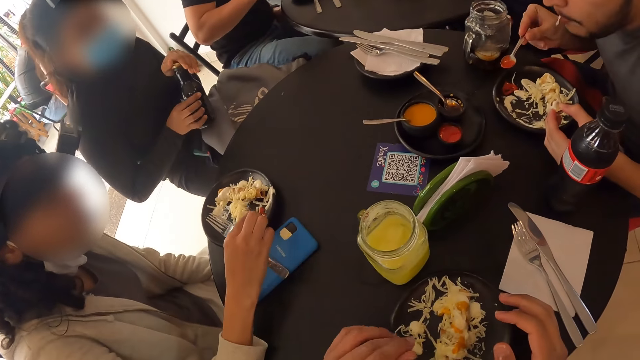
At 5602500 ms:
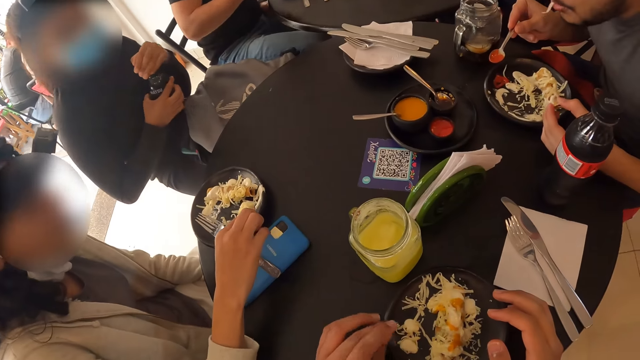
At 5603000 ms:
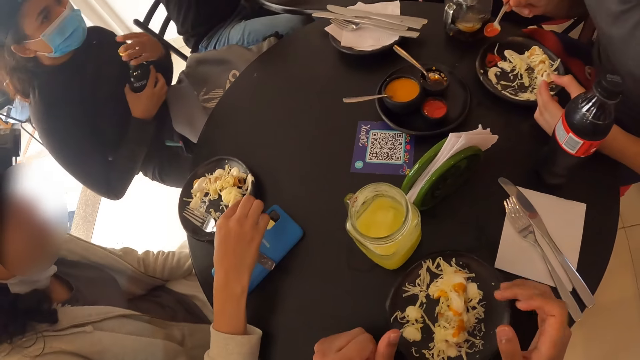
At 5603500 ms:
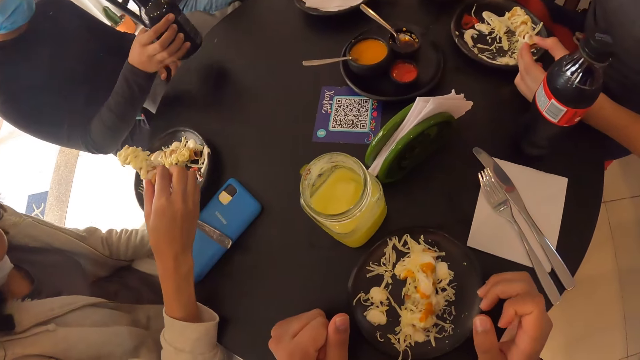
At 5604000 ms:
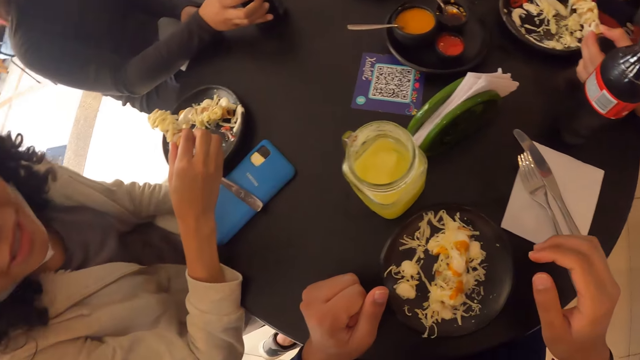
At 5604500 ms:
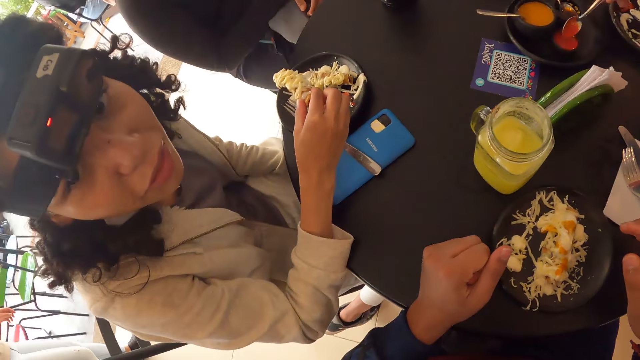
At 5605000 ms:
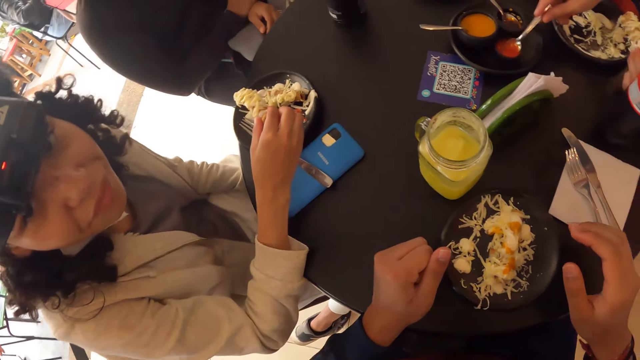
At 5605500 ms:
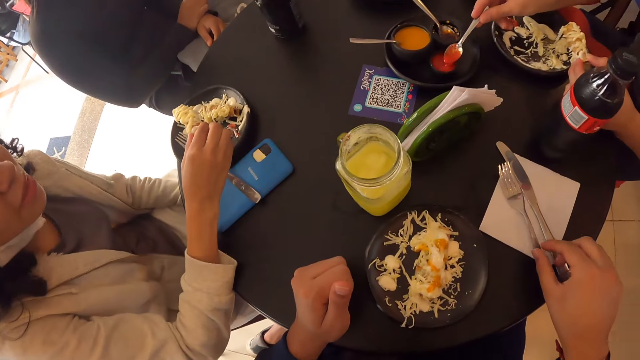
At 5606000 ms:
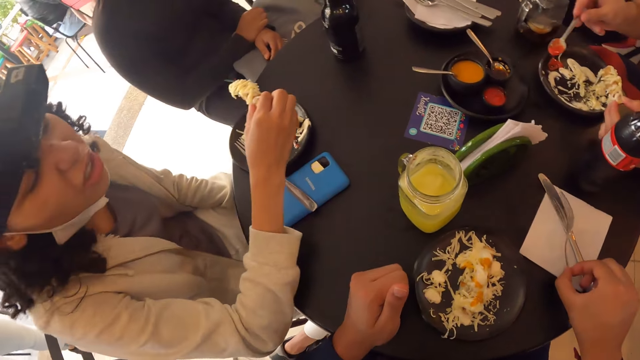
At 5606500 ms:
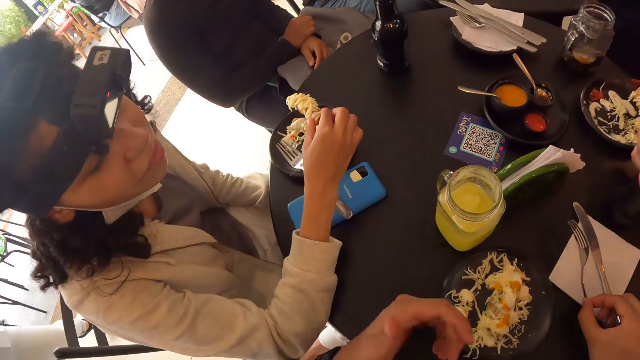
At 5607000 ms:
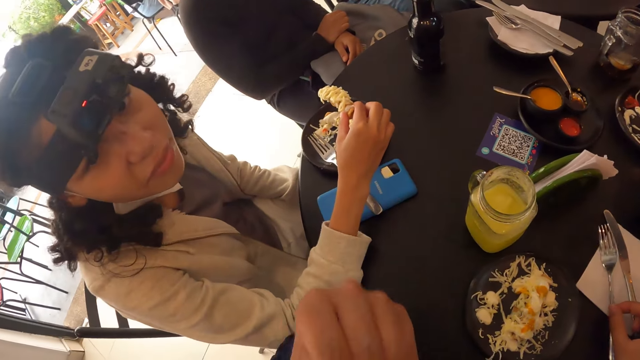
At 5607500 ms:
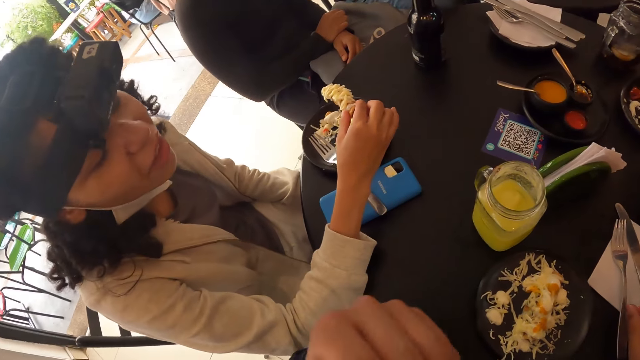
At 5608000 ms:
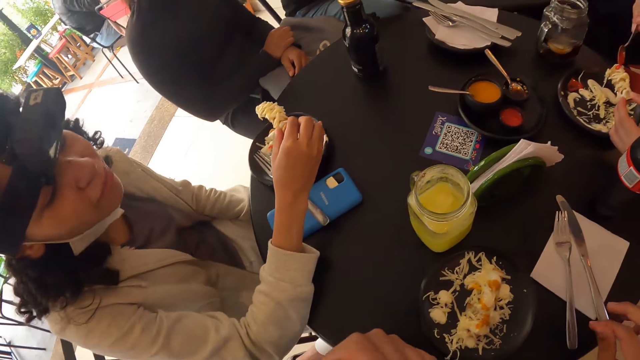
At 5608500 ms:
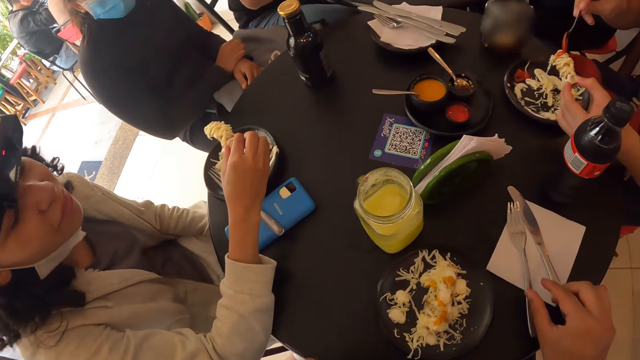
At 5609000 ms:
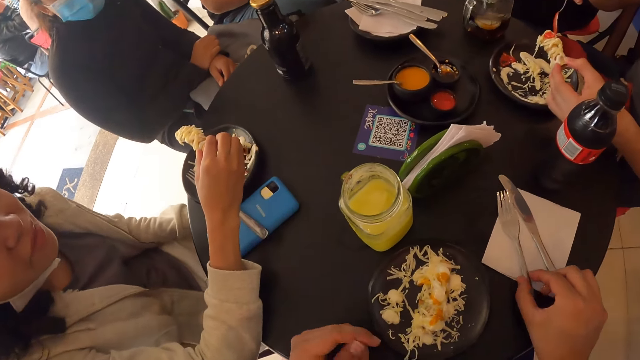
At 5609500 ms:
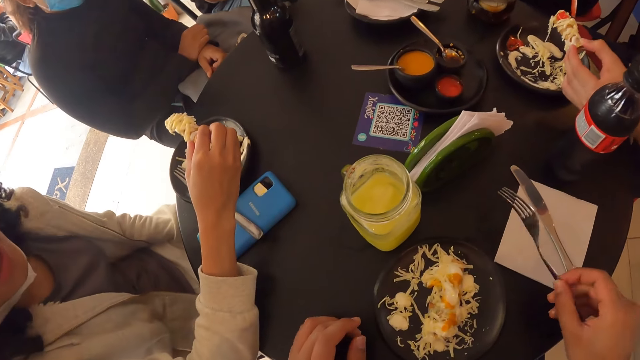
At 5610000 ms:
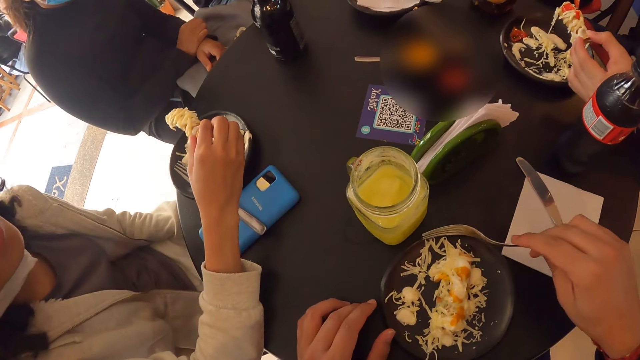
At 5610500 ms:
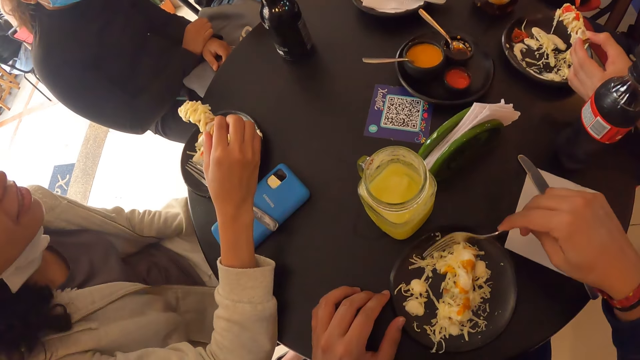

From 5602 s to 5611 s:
A person tightens the bottle. A woman drops the bottle on the table with her right hand. Another person interacts with the camera wearer. A man scoops sauce from the plate of sauce with the spoon in his right hand. The camera wearer adjusts the fork on the serviette paper with his right hand. He holds the fork. He interacts with the other person. The man puts sauce on the sausage with the spoon in his right hand. The camera wearer picks the fork from the serviette paper with his right hand.

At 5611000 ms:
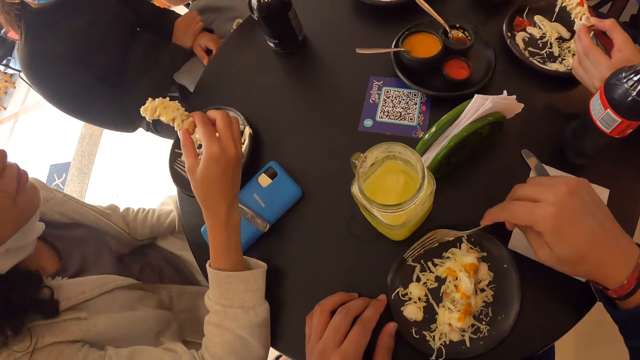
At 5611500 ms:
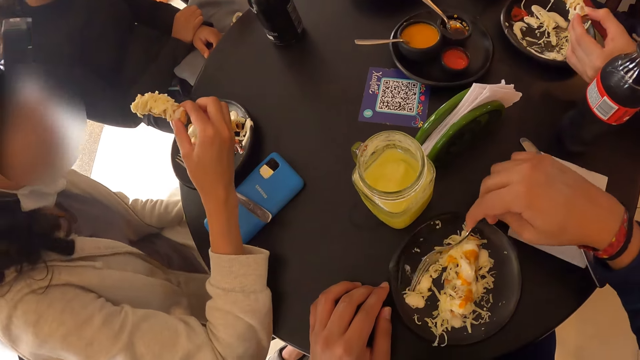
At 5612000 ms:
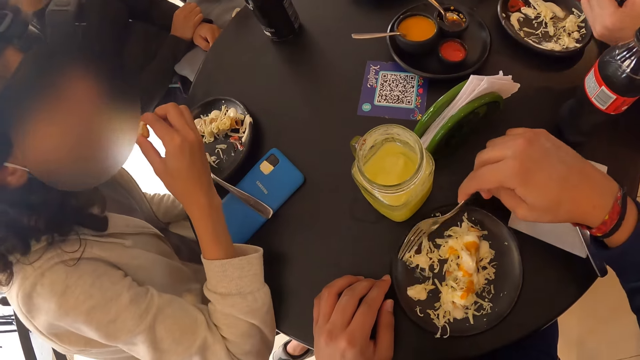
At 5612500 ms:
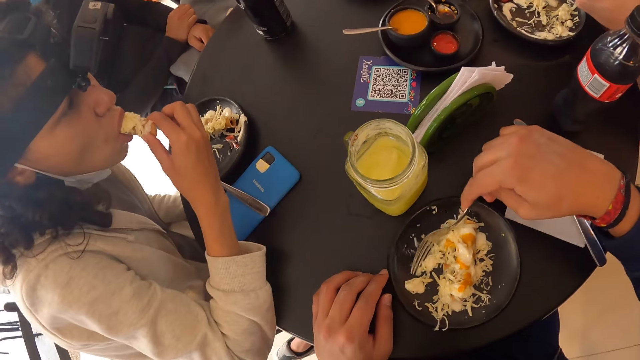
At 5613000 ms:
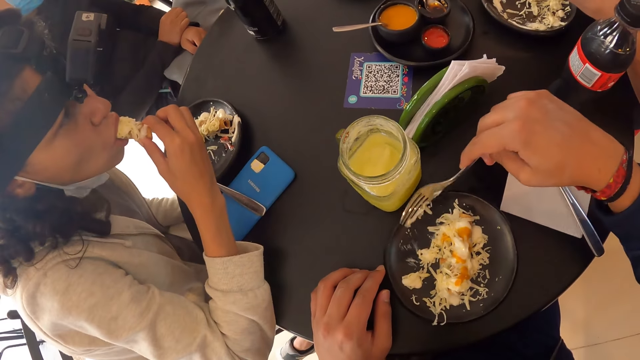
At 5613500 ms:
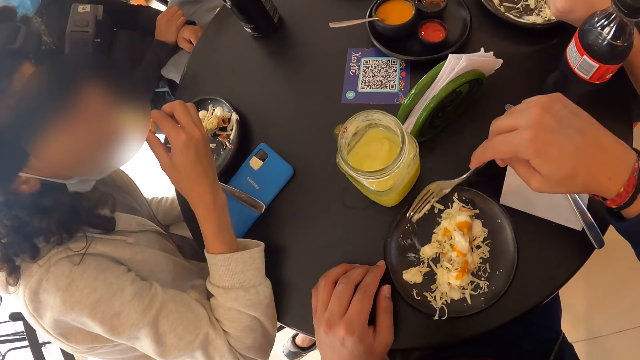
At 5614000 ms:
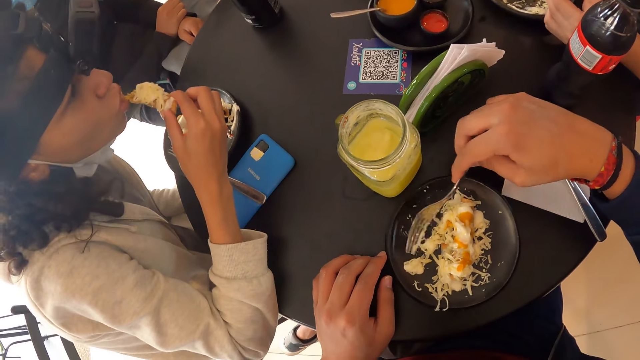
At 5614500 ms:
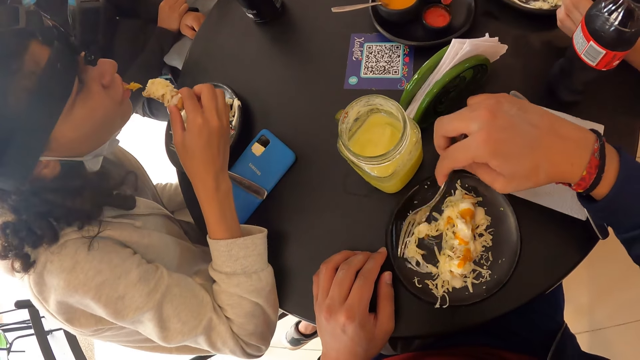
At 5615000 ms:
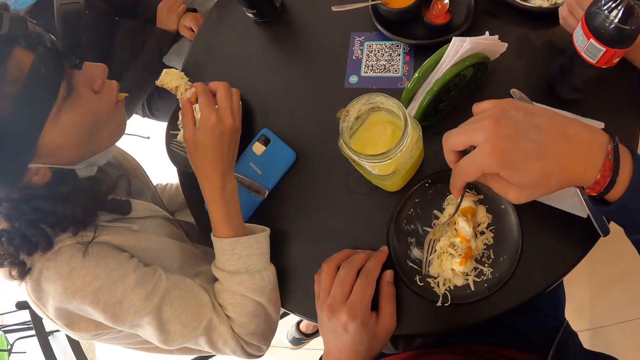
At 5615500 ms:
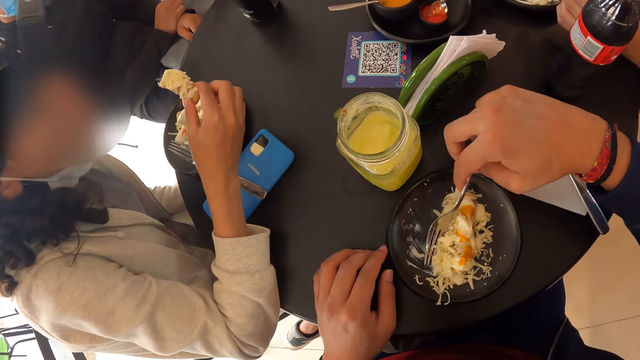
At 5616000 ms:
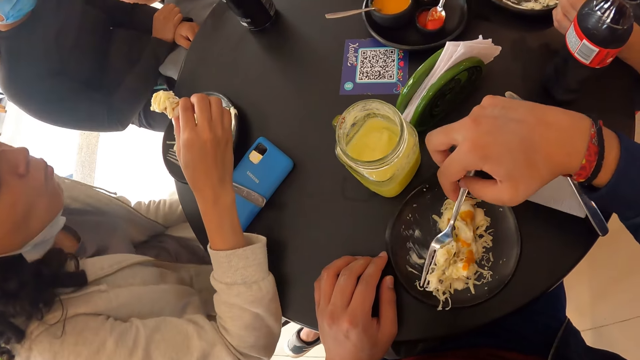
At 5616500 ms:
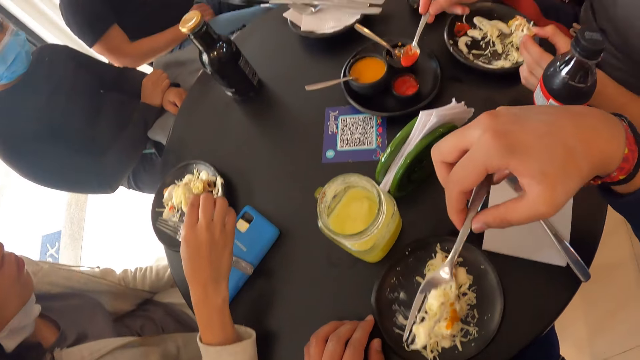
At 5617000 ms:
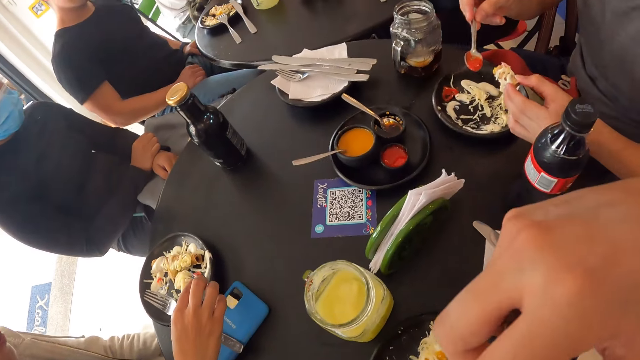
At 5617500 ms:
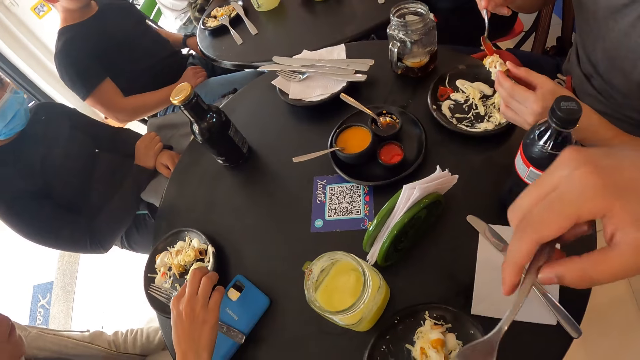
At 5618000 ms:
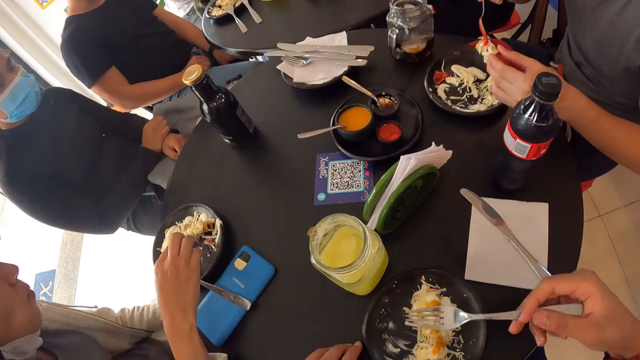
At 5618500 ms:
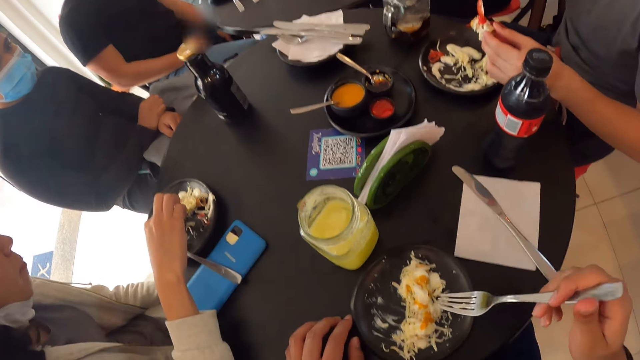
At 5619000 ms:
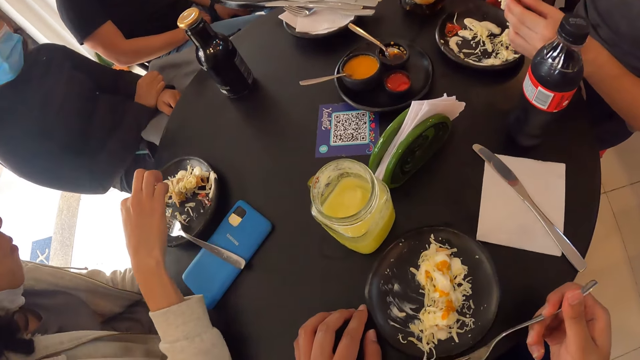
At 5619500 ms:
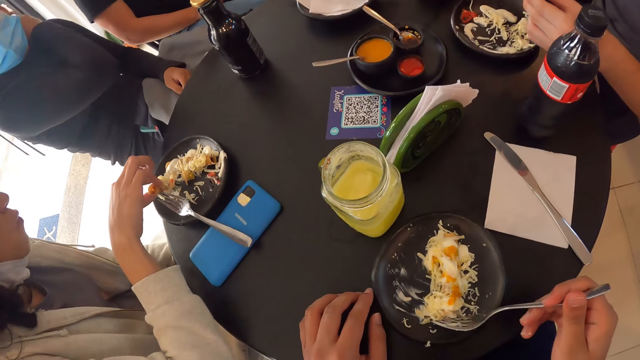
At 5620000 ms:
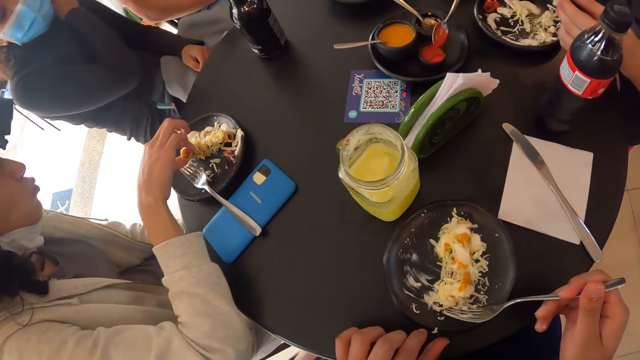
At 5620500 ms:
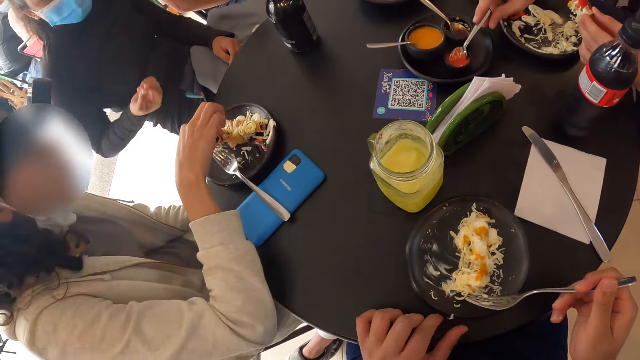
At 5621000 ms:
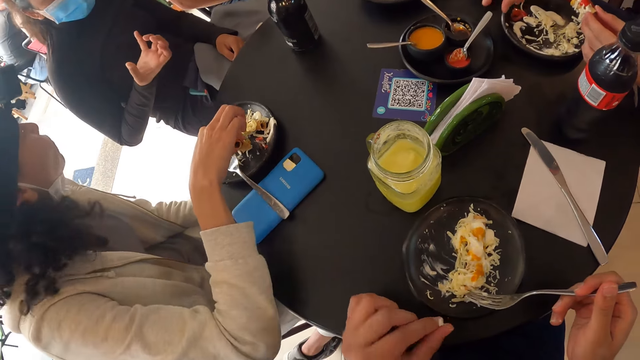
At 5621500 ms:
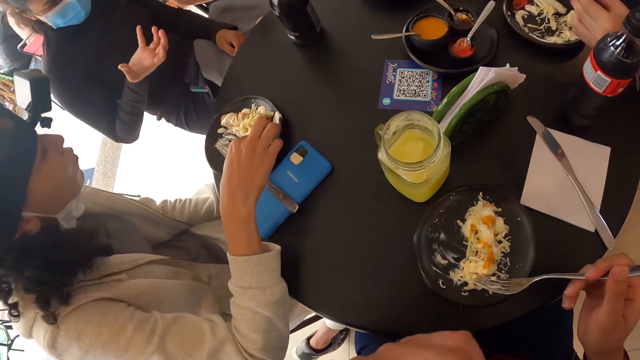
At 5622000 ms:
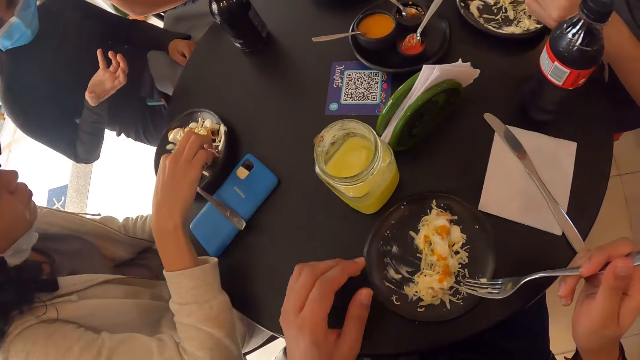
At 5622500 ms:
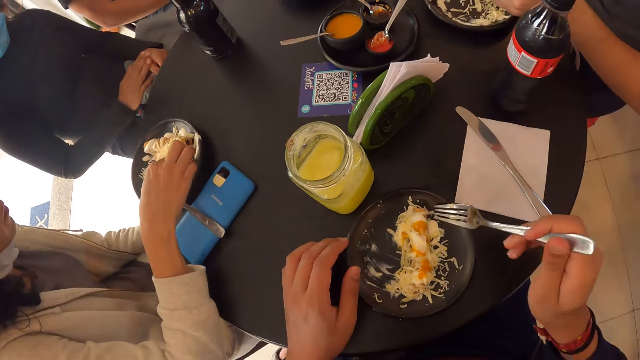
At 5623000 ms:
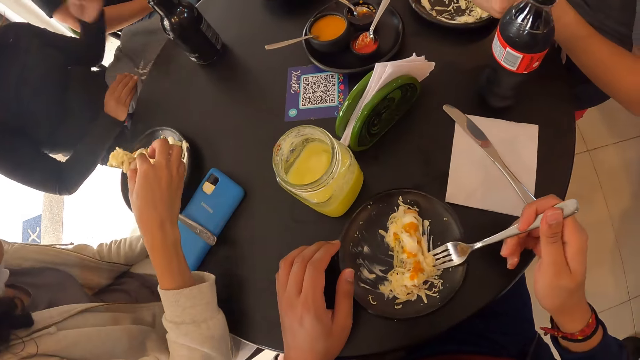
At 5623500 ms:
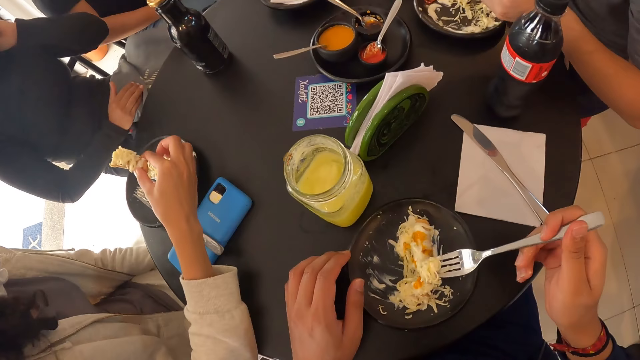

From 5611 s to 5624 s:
The camera wearer gathers food on the plate with the fork. A person takes a bite. The camera wearer gathers food on the plate with the fork. He scoops salad from the plate with the fork in his right hand. The person takes a bite. The camera wearer gathers food on the plate with the fork. A man scoops sauce from the plate of sauce with the spoon in his right hand. The camera wearer eats food. The man puts sauce on the sausage with the spoon in his right hand. The camera wearer scoops food from the plate. The man drops the spoon into the plate of sauce with his right hand. Another person interacts while moving hands. The camera wearer holds the plate with his left hand. He scoops salad from the plate with the fork in his right hand.
